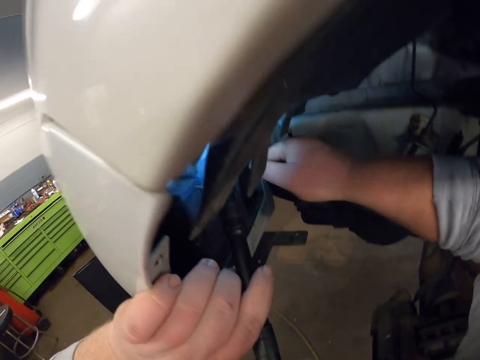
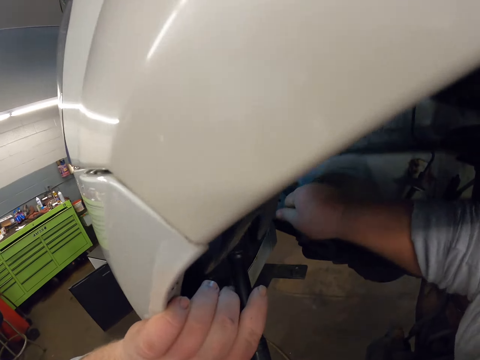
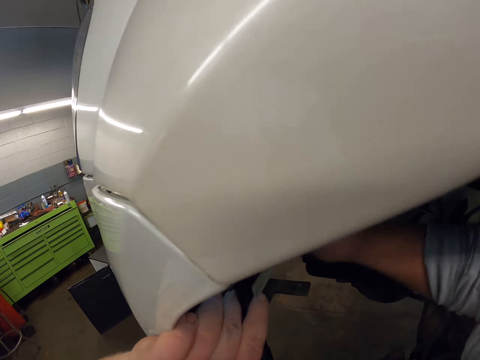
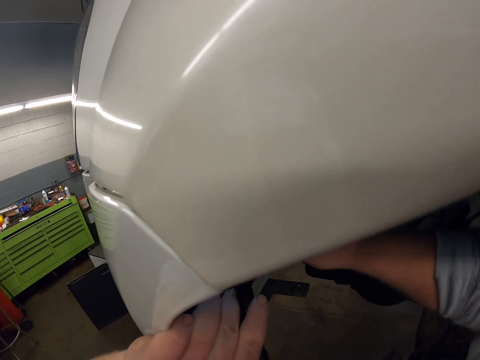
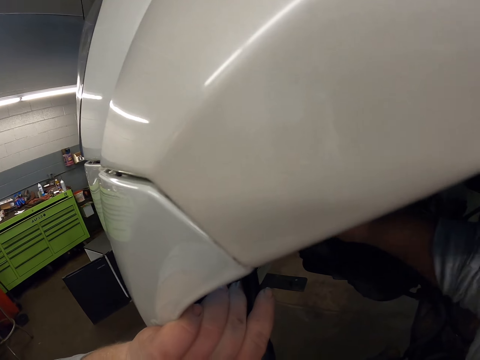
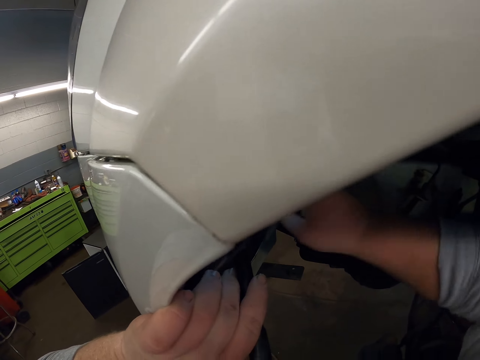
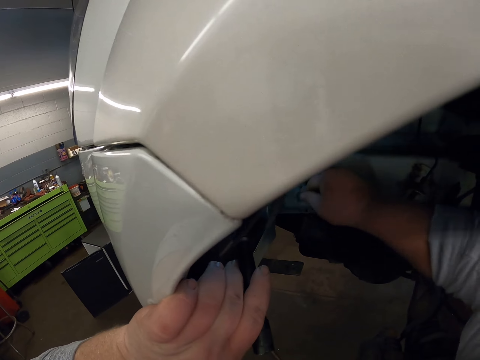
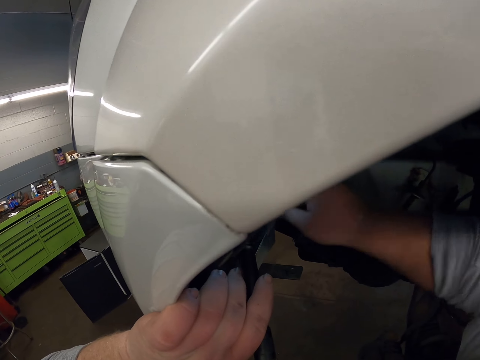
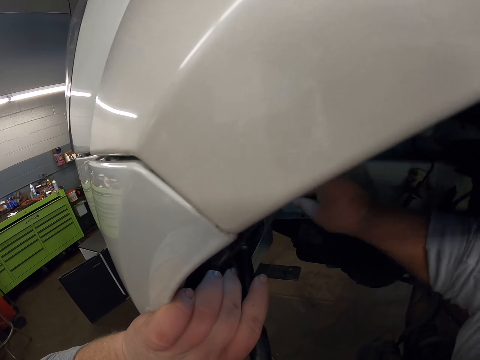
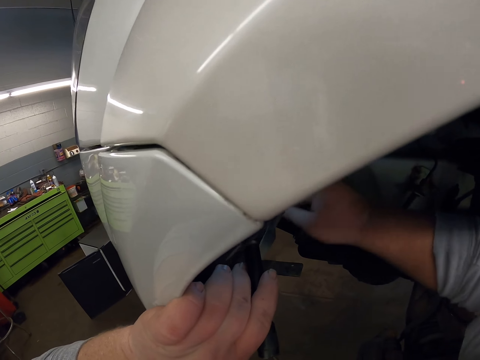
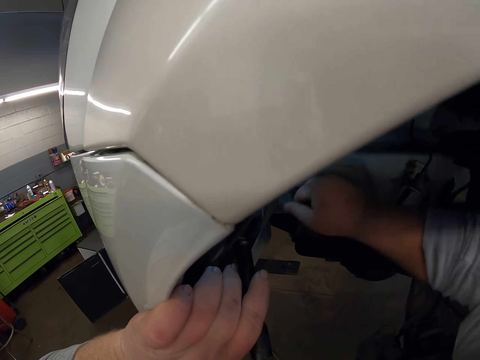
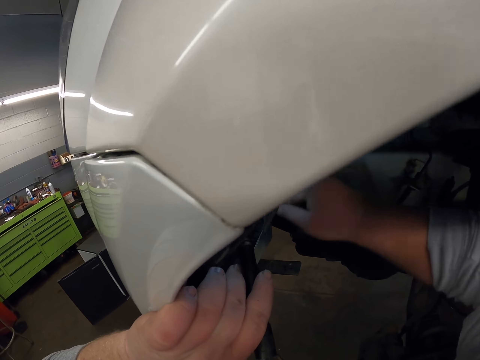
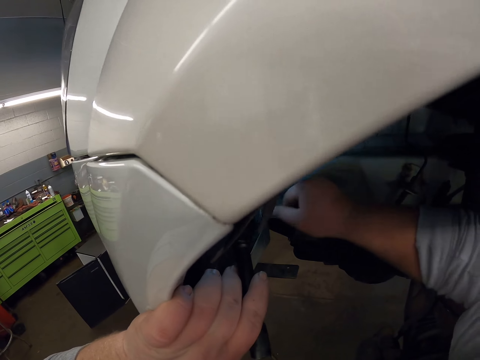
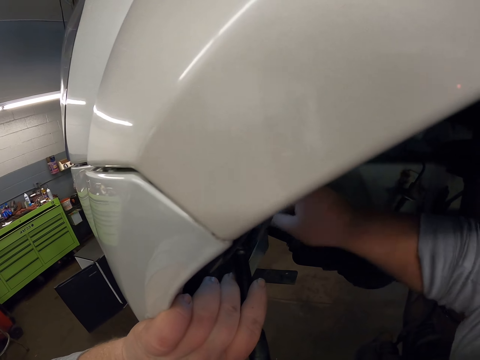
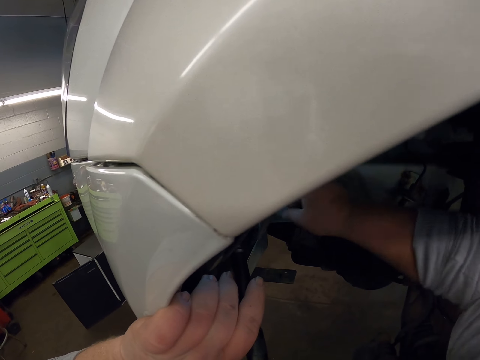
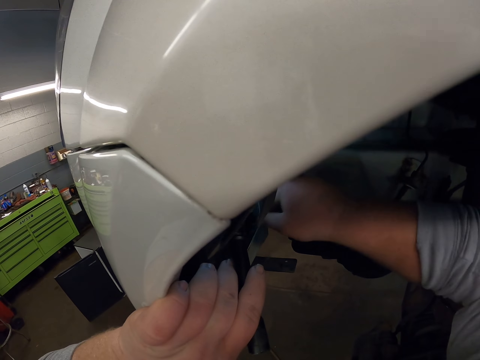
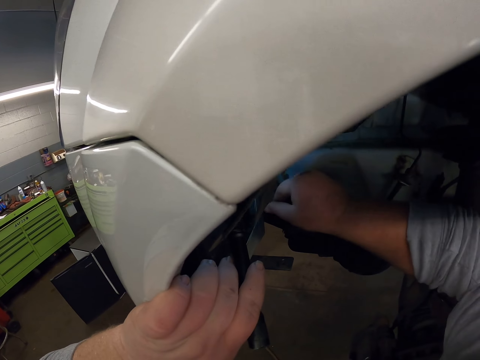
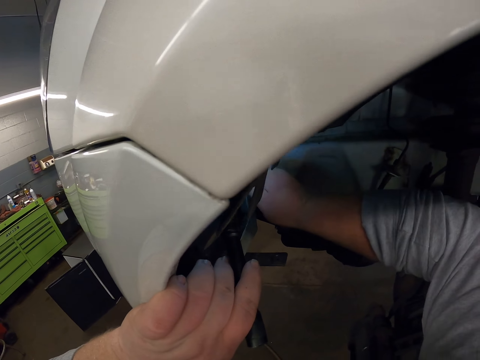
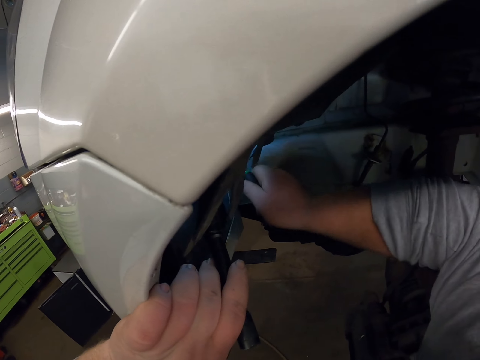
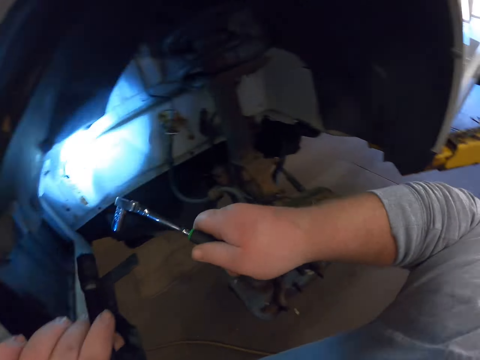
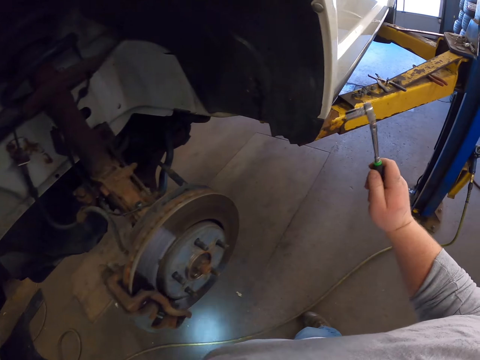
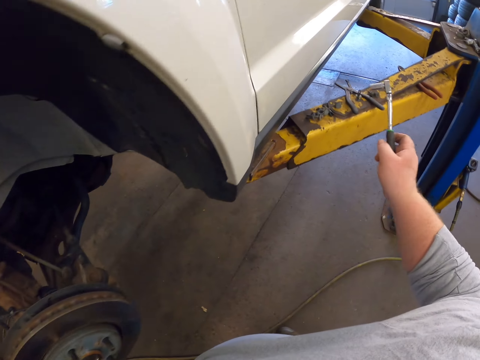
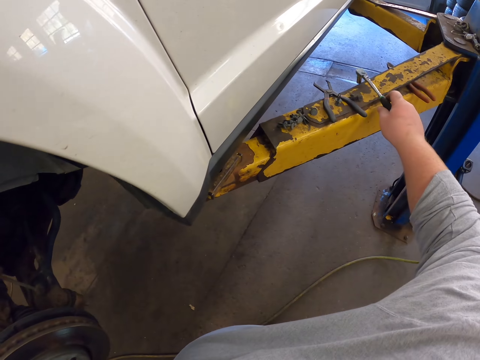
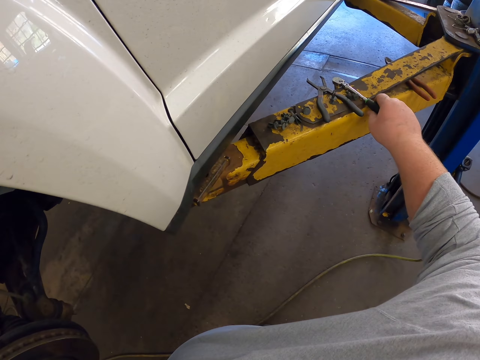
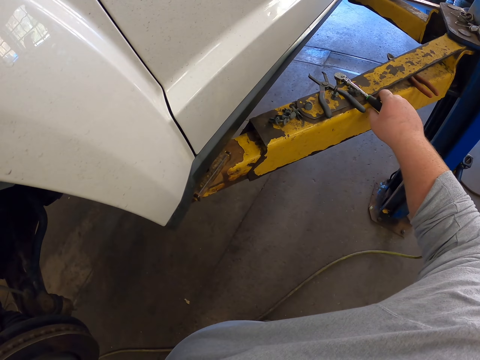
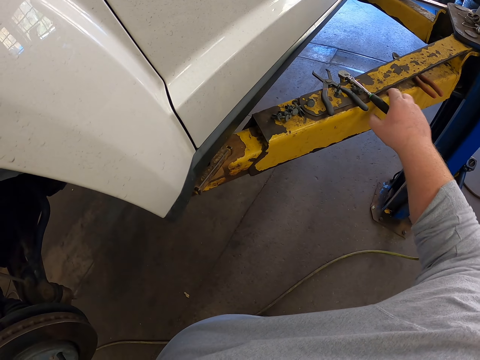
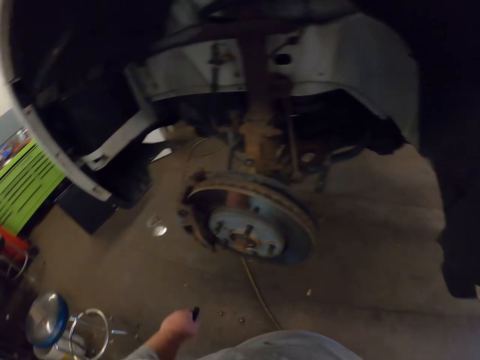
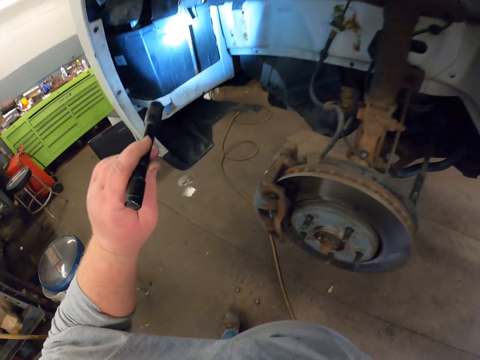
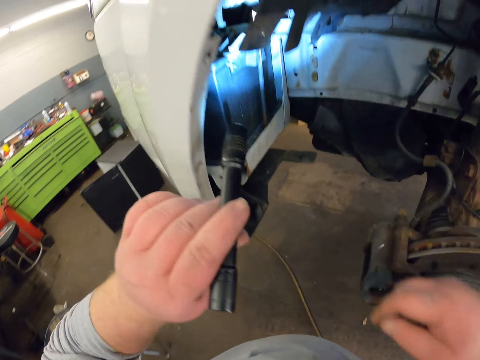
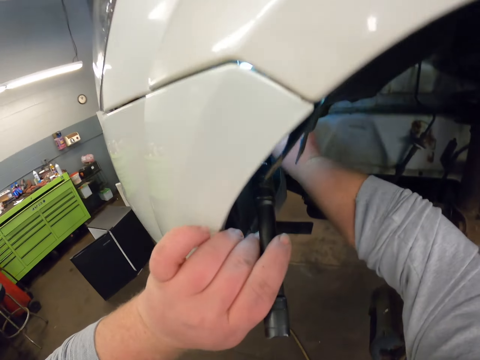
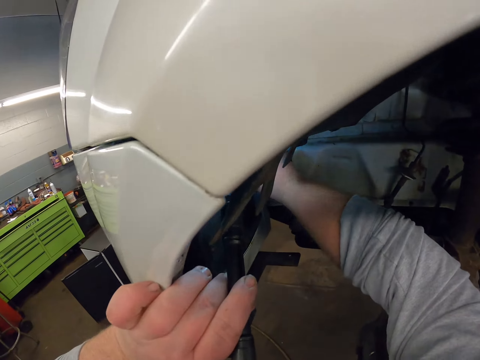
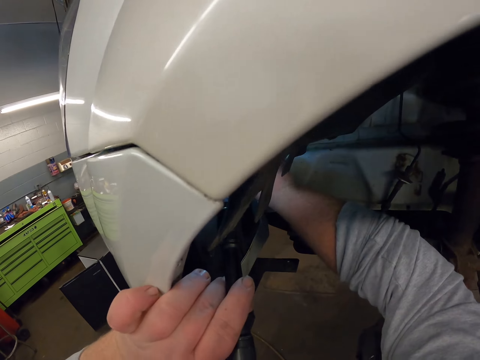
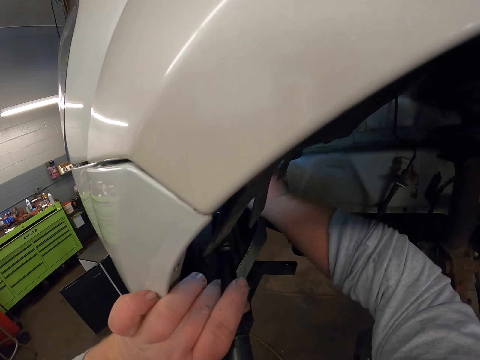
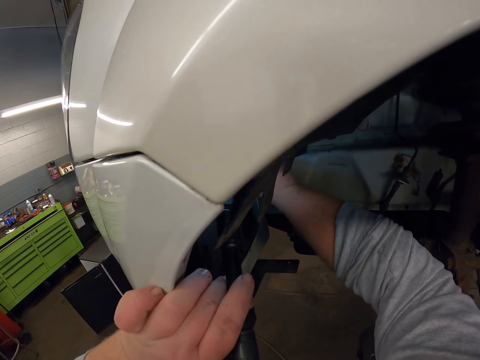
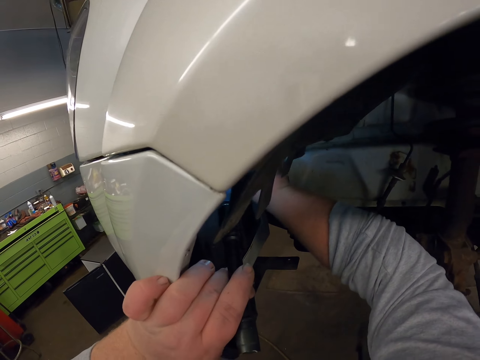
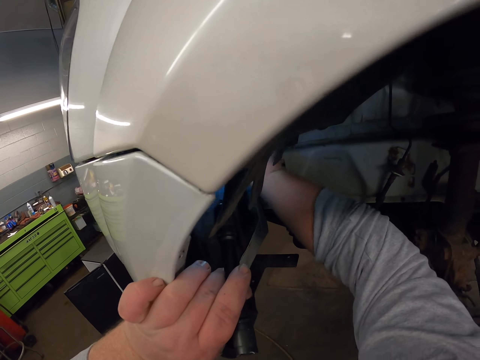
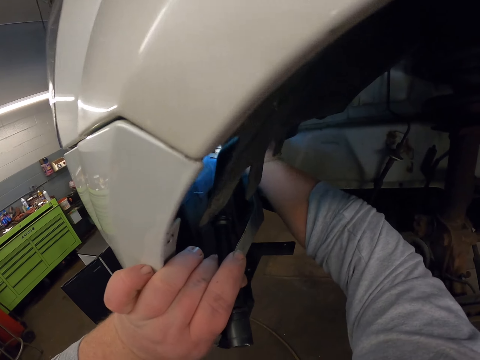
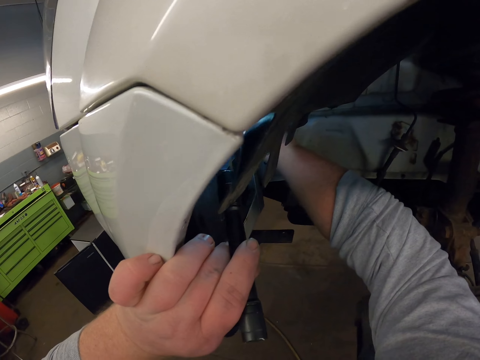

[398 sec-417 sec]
The camera wearer puts the spanner on top of the steel. They use a torch to light the car. They do something with the right hand. They touch something in the car.

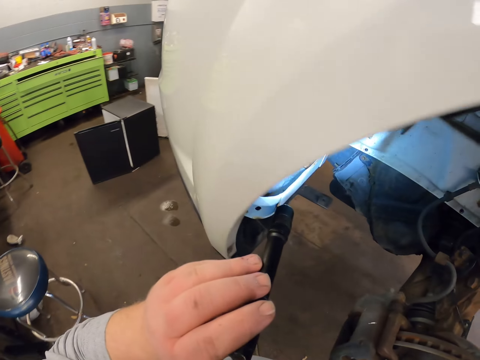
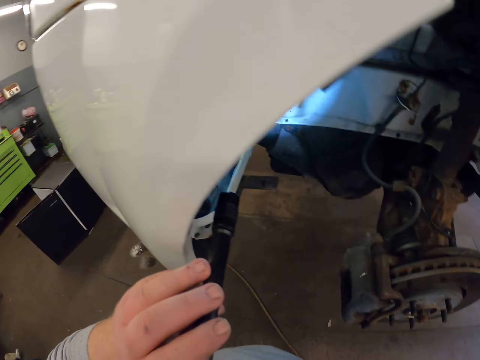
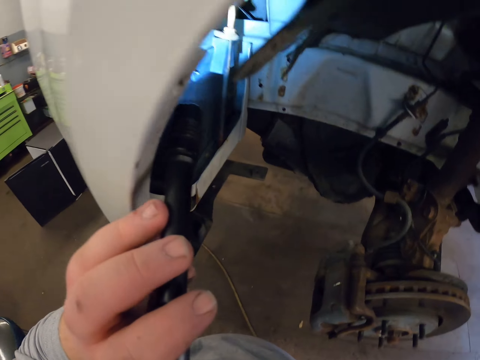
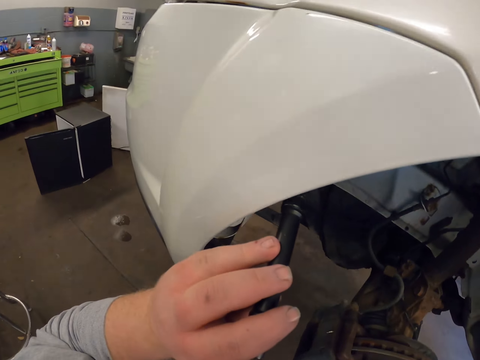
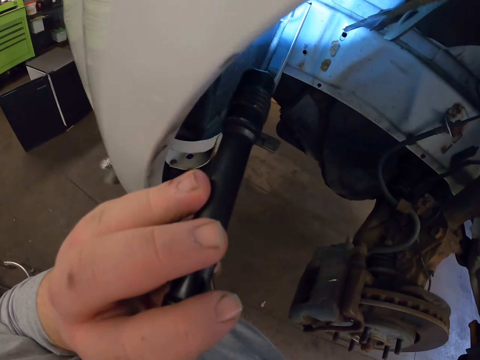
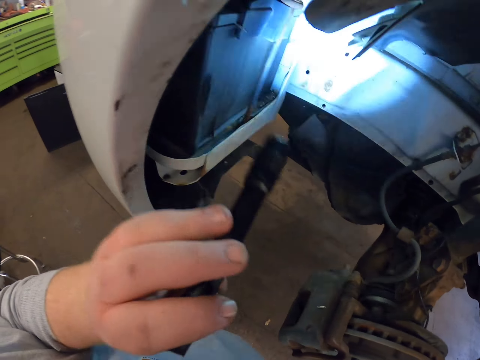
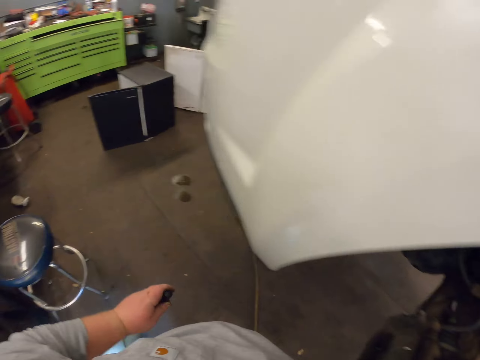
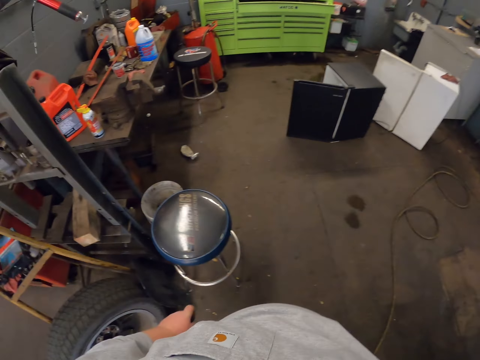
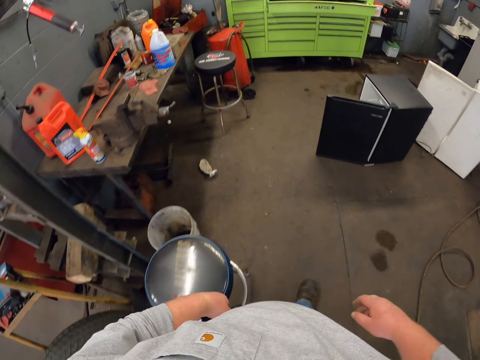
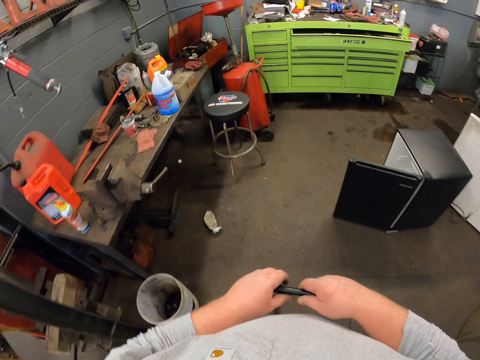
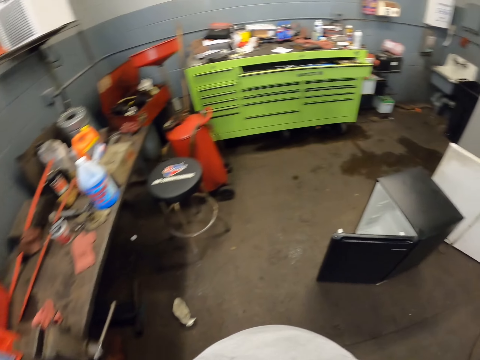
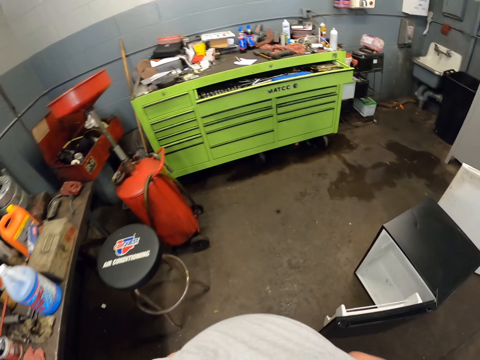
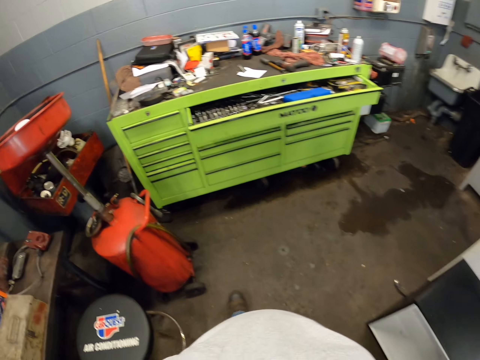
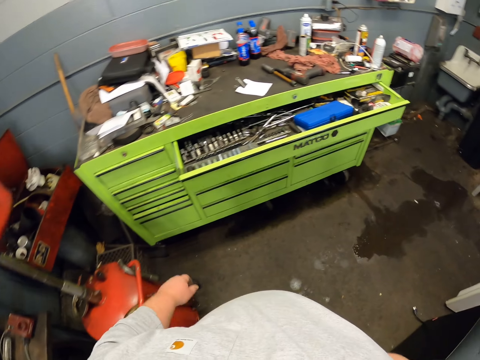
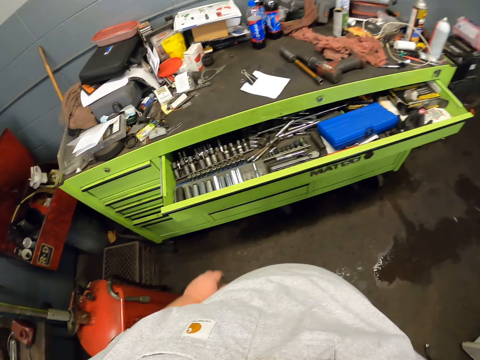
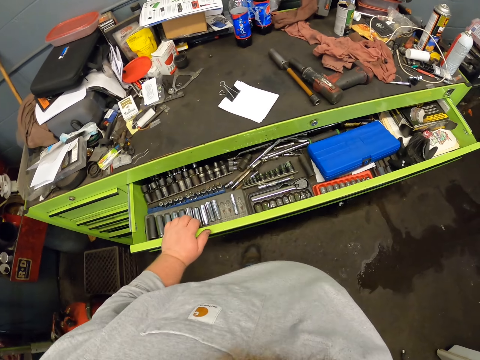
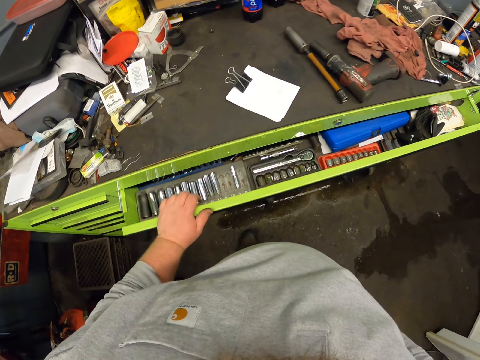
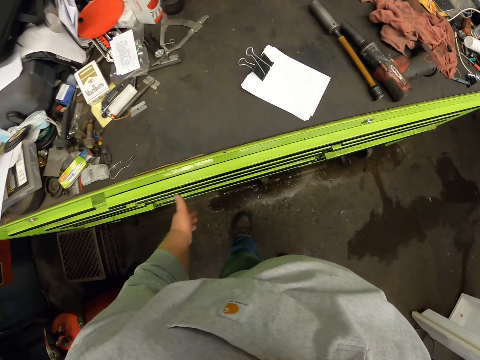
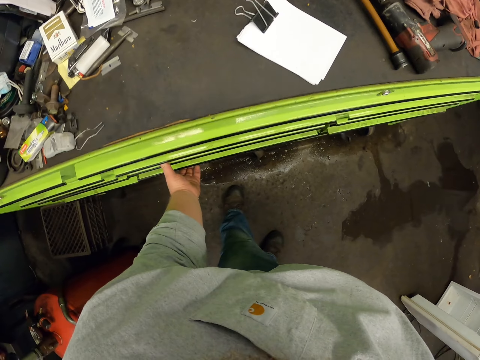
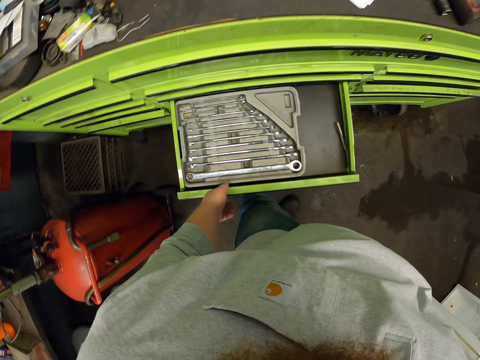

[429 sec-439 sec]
The camera wearer walks towards the toolbox. They close the drawer. They open the drawer.
